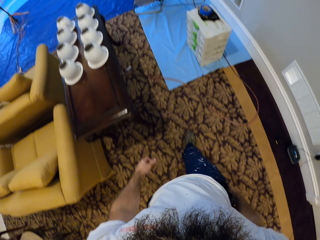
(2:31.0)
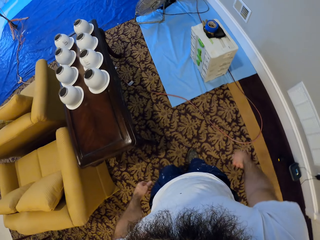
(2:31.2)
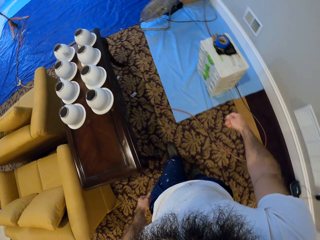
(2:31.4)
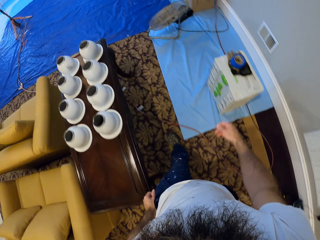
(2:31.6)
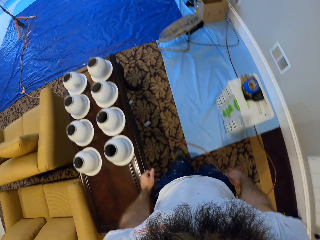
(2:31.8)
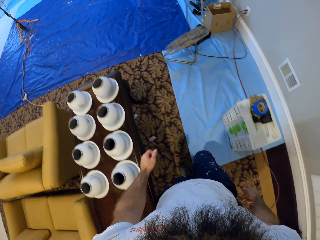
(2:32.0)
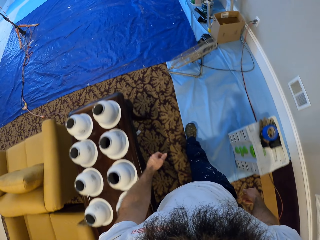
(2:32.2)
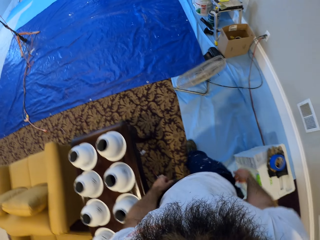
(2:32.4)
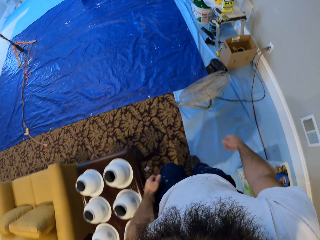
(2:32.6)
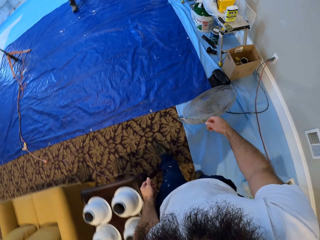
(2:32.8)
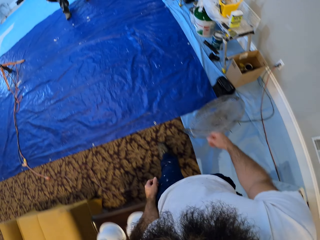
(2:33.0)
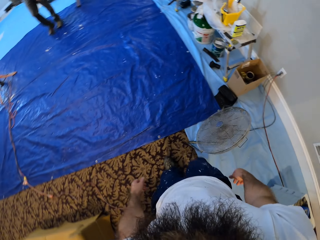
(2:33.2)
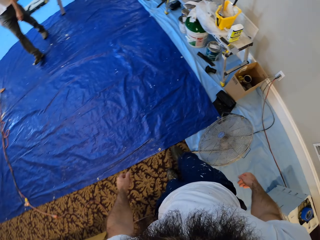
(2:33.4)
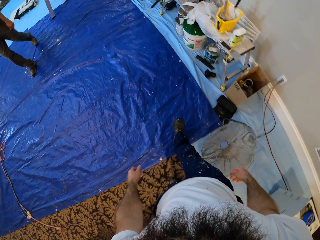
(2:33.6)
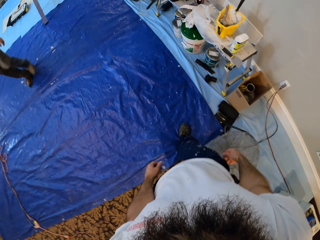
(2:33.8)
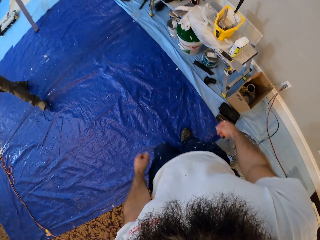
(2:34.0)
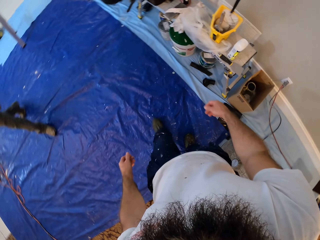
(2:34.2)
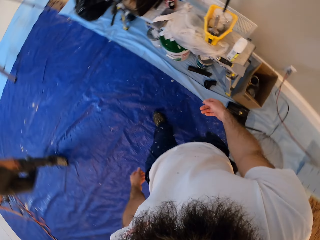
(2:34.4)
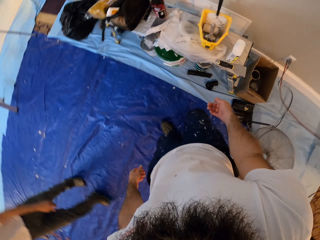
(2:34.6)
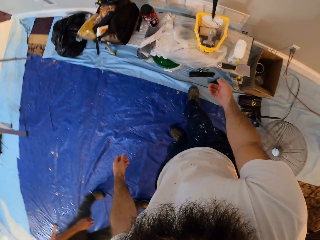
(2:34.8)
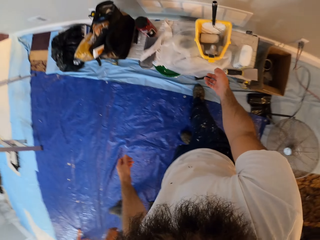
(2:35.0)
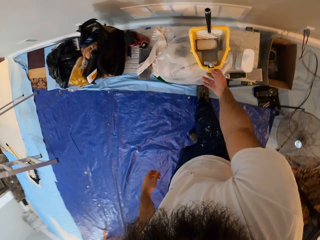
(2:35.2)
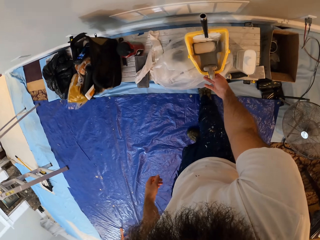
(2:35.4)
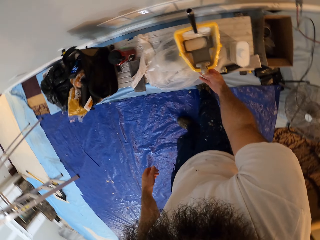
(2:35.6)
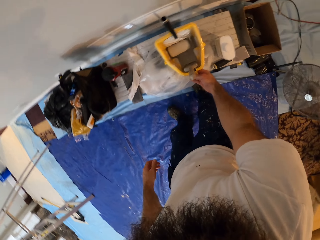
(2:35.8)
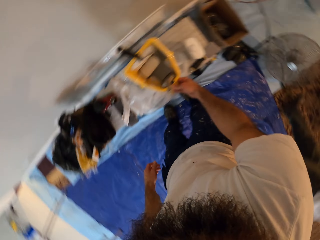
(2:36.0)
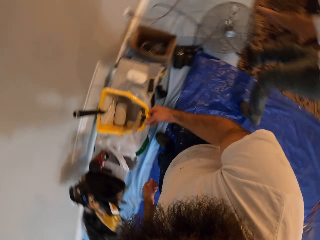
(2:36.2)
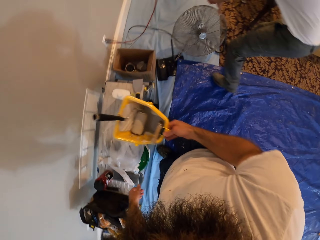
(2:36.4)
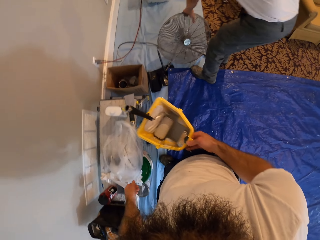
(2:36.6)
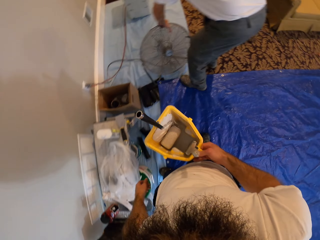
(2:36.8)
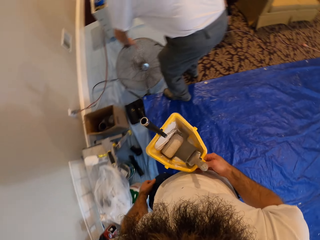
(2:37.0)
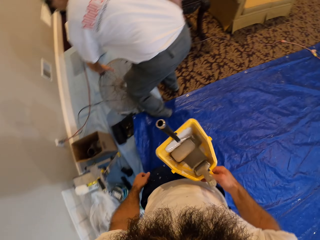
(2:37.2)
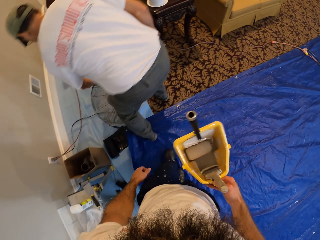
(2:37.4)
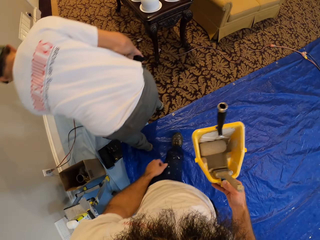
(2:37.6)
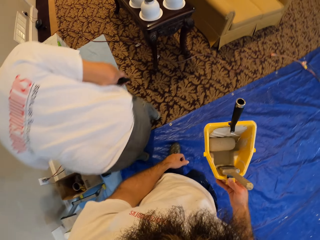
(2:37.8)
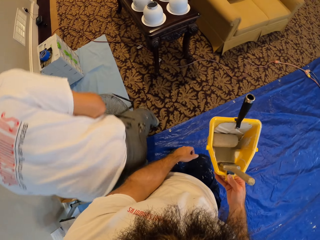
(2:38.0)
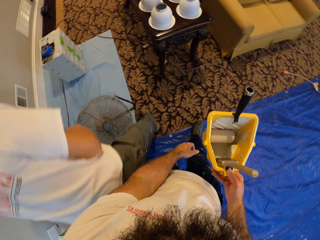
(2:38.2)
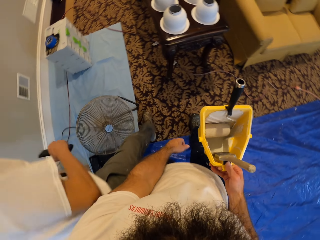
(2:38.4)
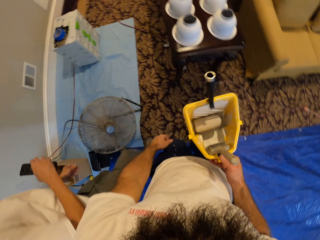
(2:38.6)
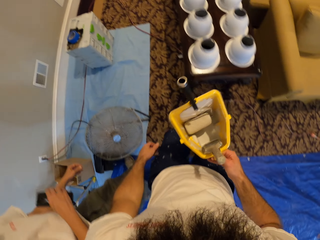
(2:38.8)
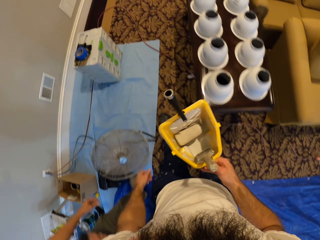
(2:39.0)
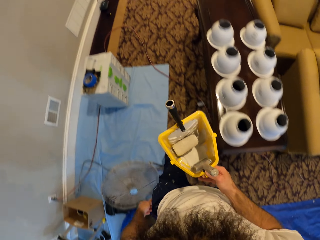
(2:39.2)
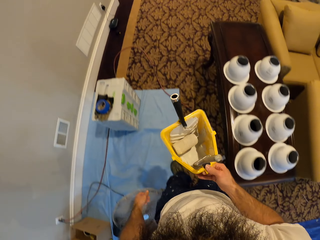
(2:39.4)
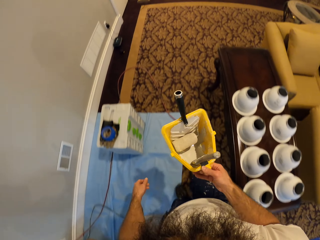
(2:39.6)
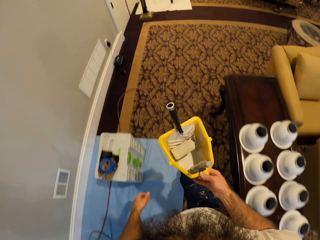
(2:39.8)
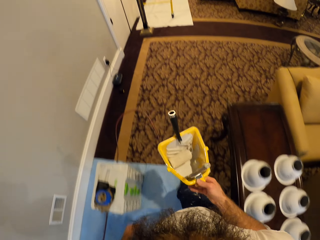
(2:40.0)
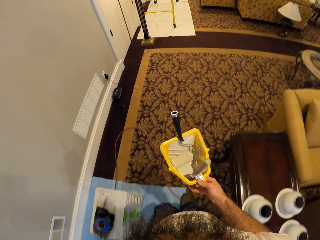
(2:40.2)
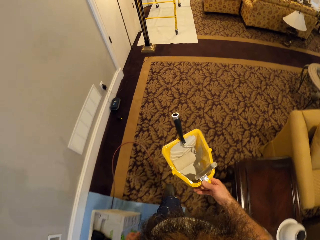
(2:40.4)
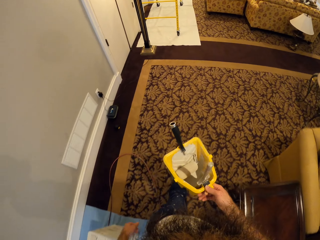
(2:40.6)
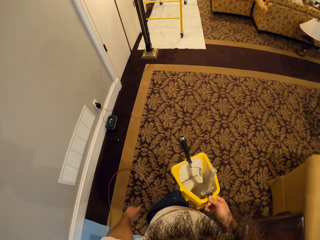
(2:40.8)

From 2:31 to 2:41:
A man walks past the camera wearer. The camera wearer picks up the paint bucket from the table with his right hand.

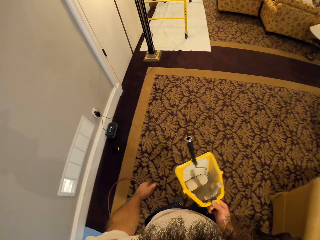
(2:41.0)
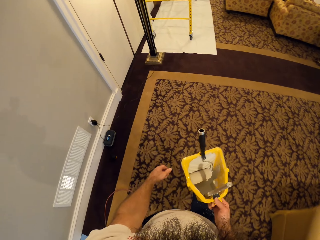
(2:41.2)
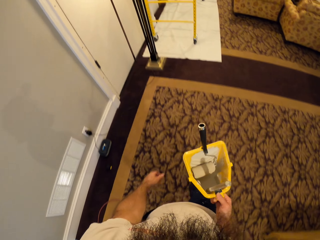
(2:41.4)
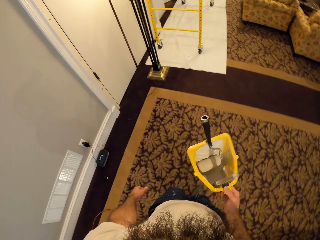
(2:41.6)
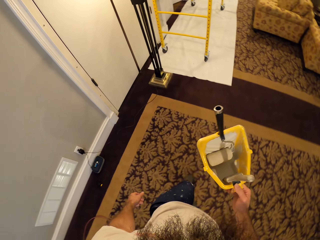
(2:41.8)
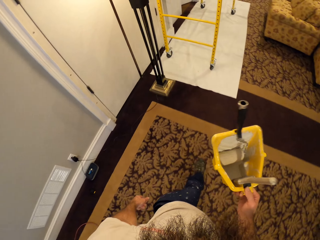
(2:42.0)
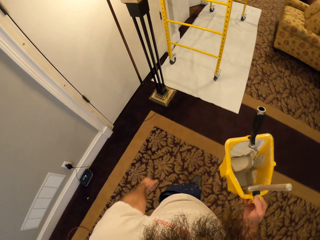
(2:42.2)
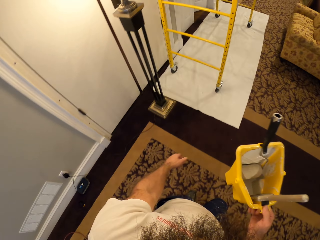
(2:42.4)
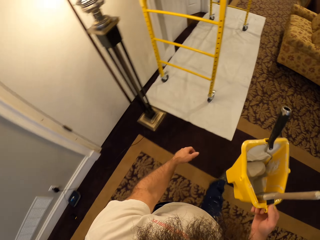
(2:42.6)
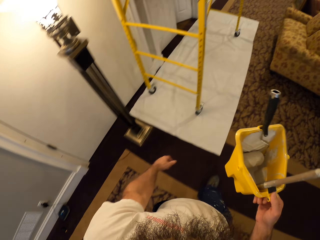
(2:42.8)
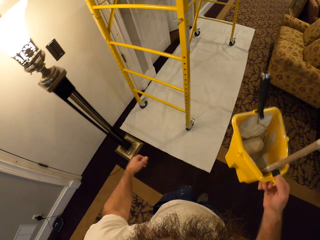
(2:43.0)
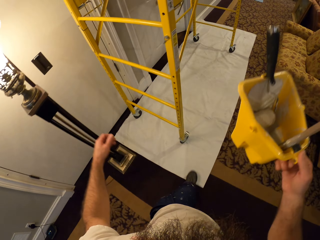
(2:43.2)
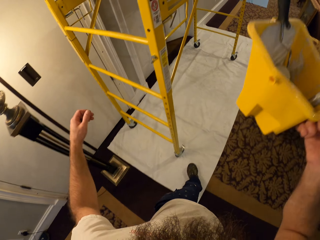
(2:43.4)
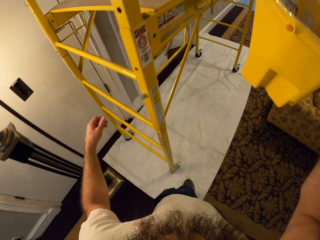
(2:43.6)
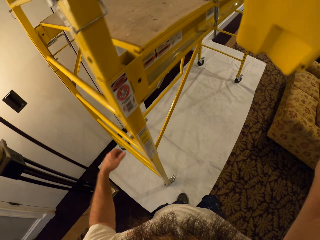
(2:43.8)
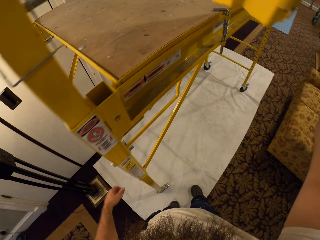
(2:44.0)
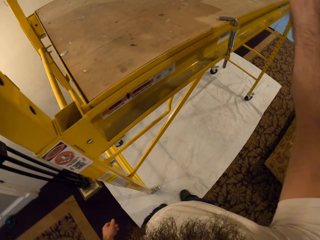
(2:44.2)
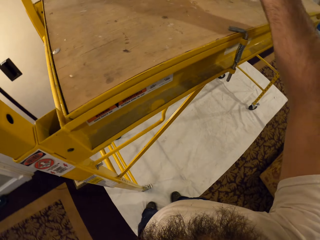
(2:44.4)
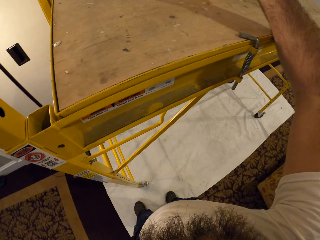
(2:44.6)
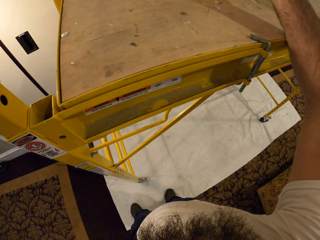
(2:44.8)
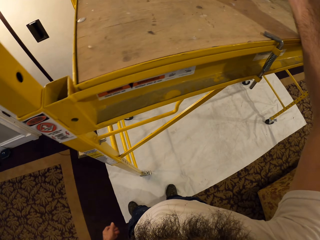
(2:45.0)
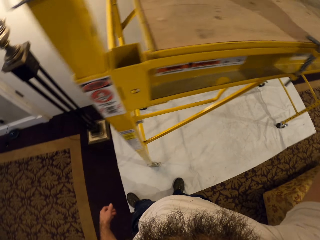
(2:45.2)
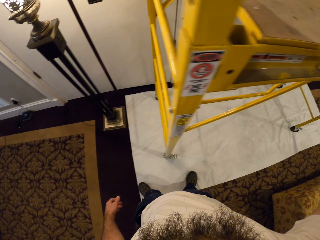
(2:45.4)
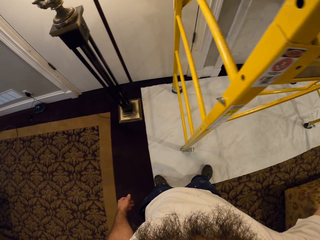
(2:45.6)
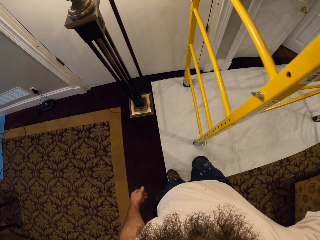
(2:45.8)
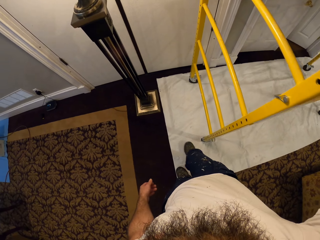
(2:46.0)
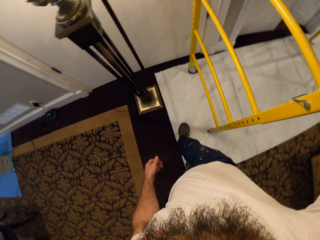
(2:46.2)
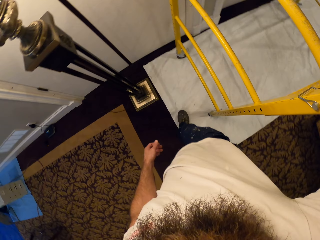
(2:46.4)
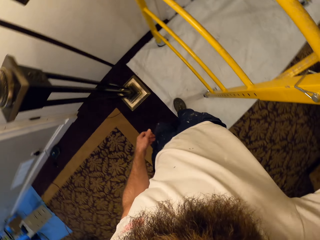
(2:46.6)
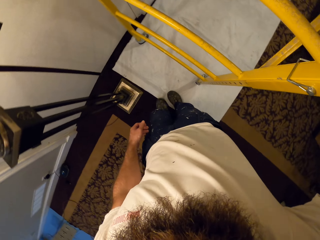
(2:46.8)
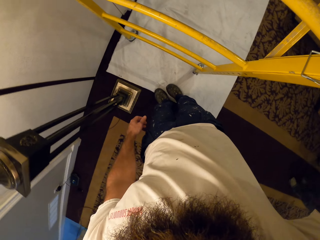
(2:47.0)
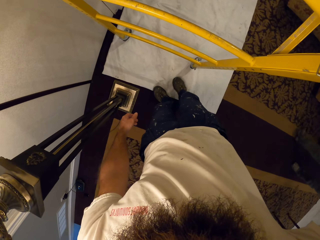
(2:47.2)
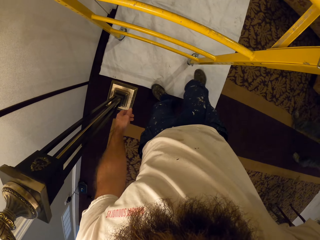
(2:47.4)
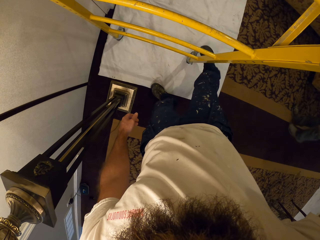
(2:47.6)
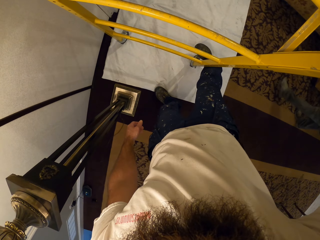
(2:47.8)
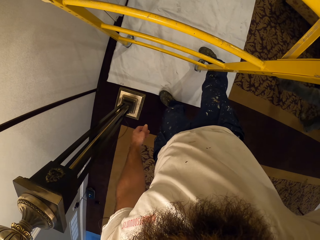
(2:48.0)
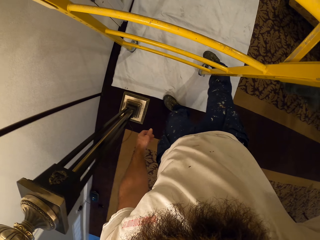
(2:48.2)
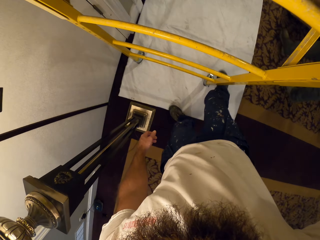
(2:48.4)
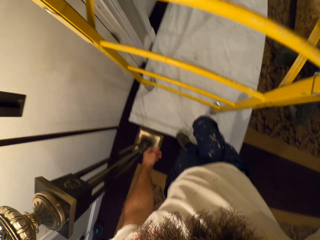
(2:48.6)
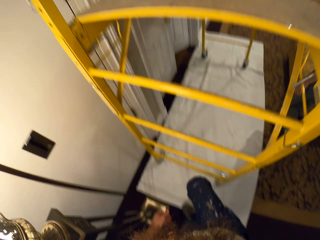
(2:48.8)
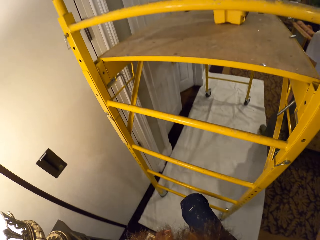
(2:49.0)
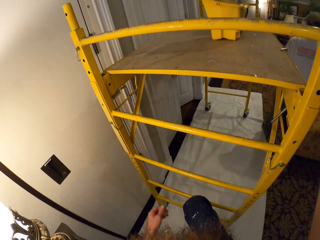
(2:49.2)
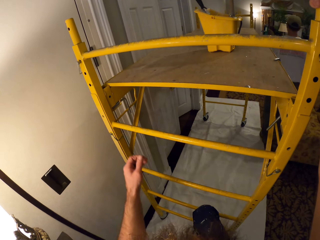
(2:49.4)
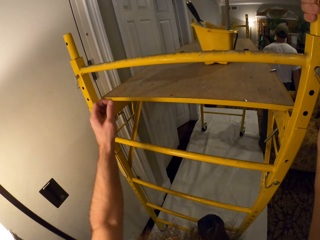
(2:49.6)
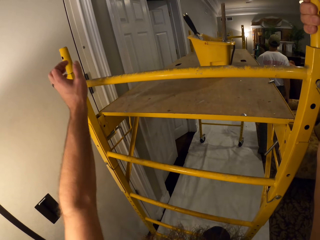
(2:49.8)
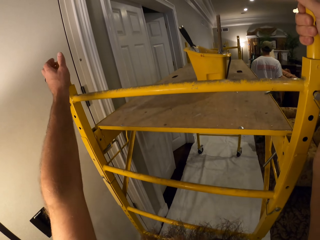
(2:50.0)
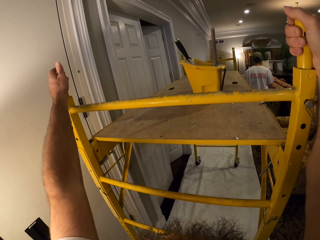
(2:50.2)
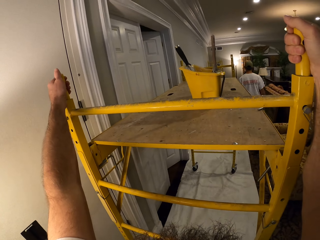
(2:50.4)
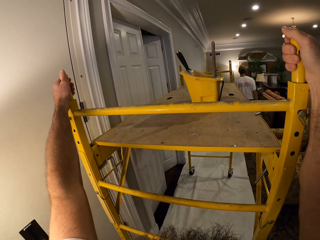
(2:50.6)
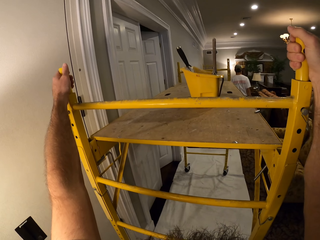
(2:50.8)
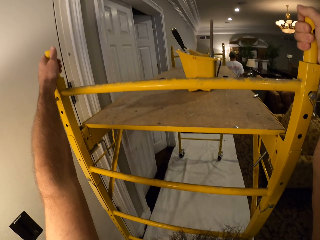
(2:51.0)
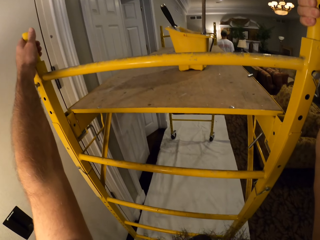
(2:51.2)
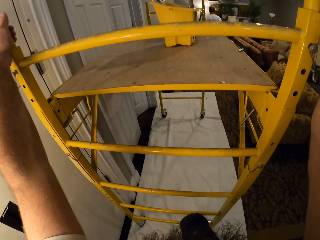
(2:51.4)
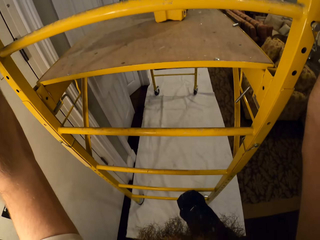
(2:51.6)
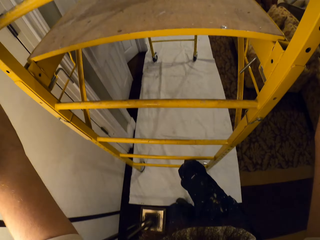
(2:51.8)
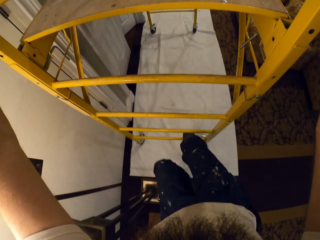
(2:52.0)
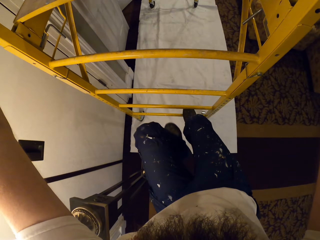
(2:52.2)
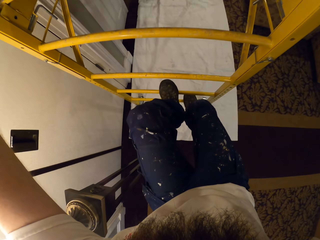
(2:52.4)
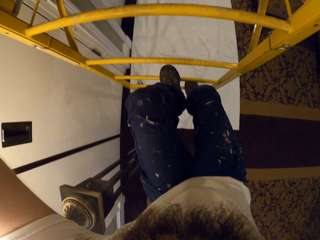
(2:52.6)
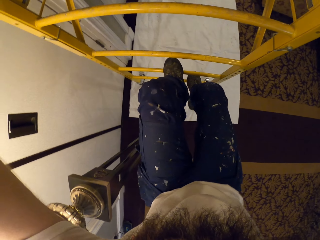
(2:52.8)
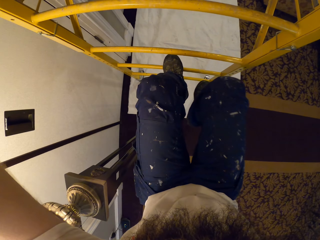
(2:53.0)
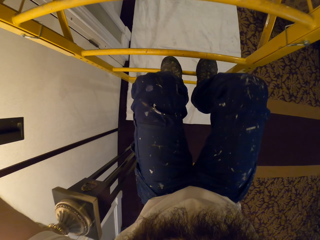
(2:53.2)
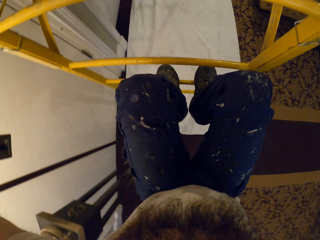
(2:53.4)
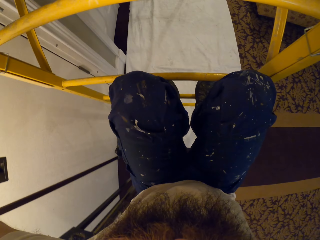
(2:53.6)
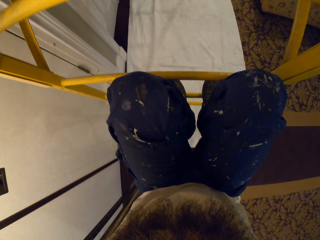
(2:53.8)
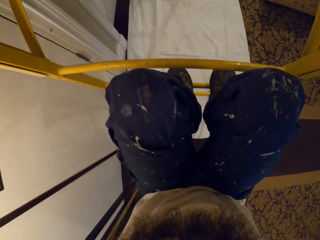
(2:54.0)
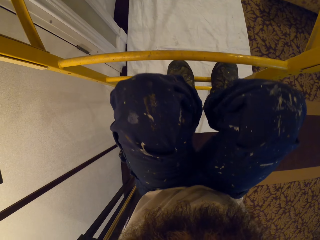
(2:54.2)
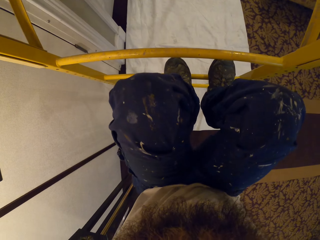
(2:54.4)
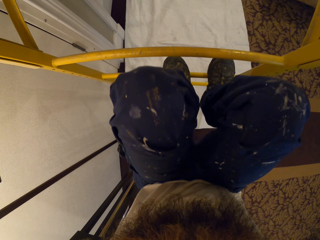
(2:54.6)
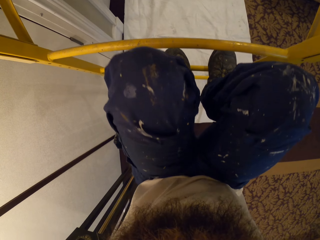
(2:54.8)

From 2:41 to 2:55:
The camera wearer places the paint bucket on the scaffold set with his right hand. He climbs up the scaffold set.
